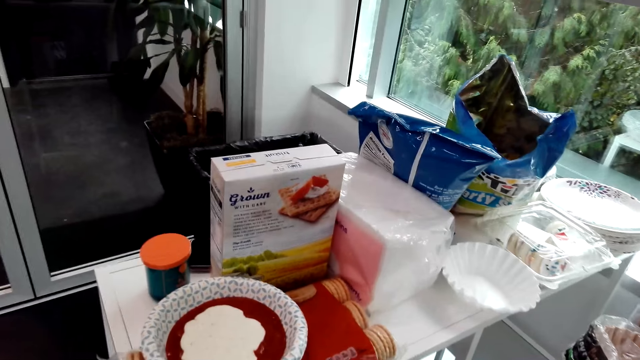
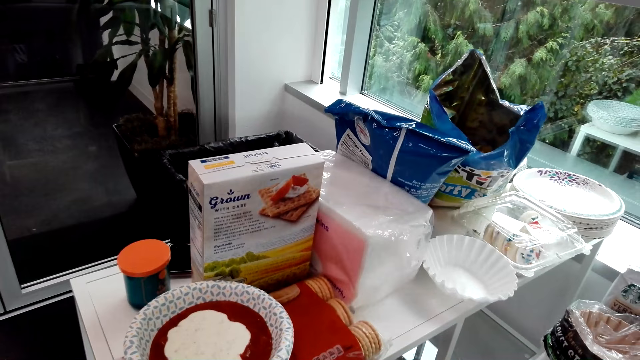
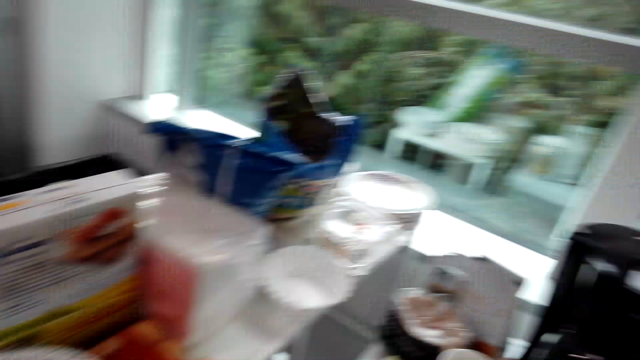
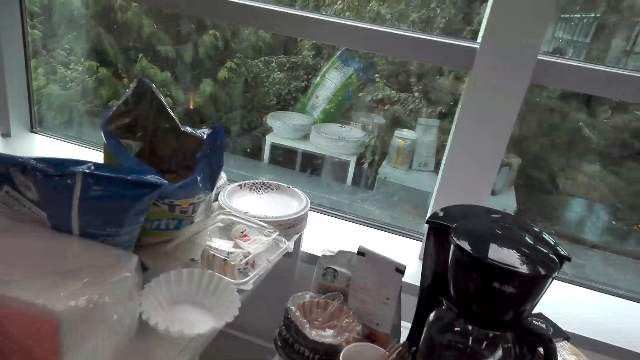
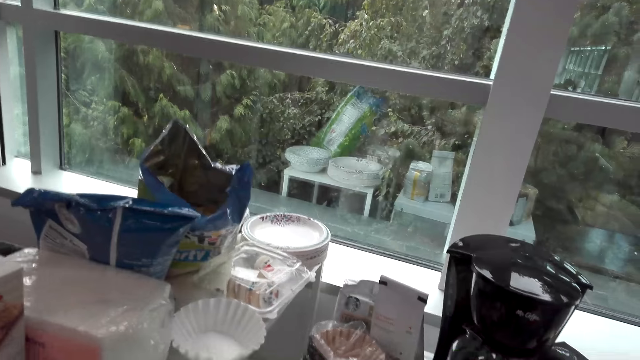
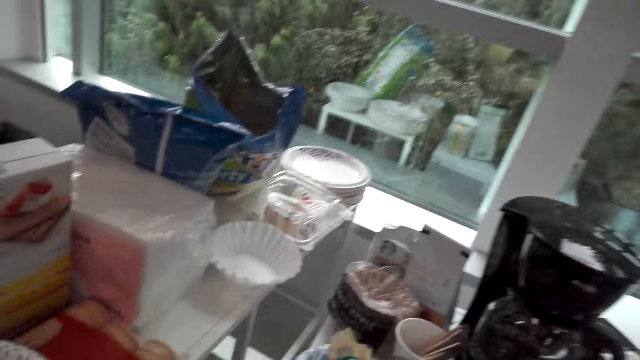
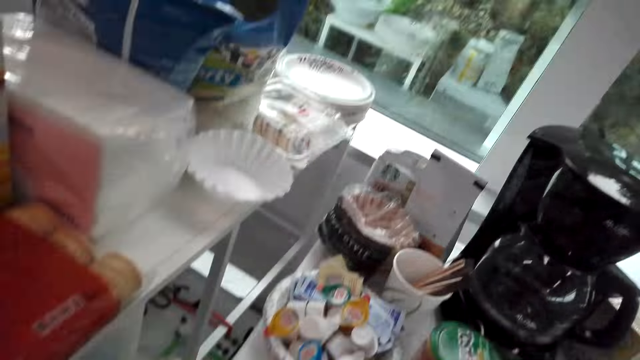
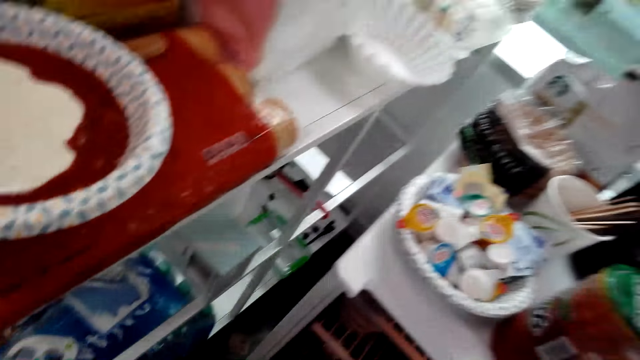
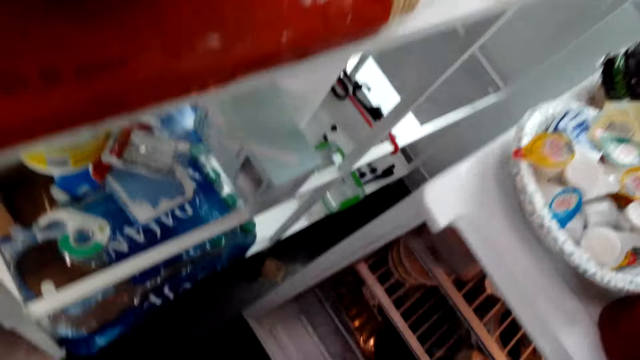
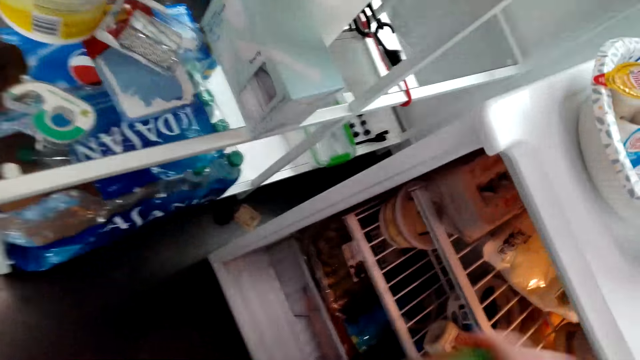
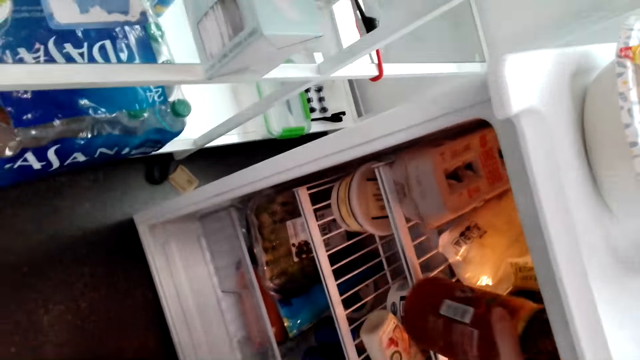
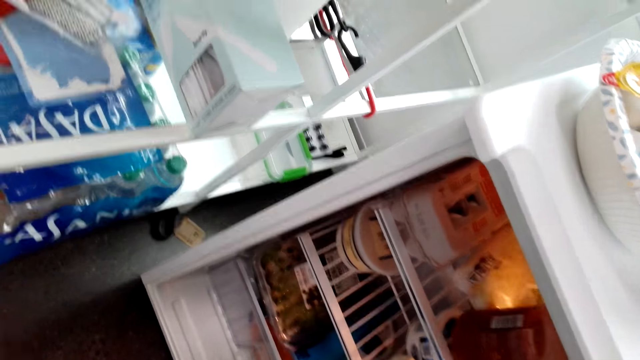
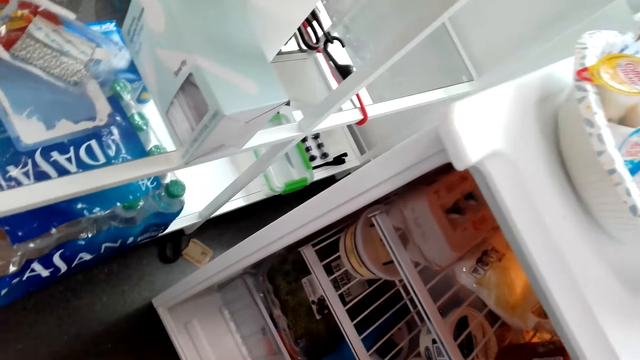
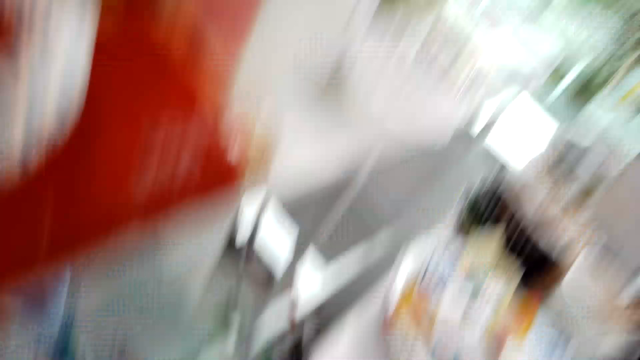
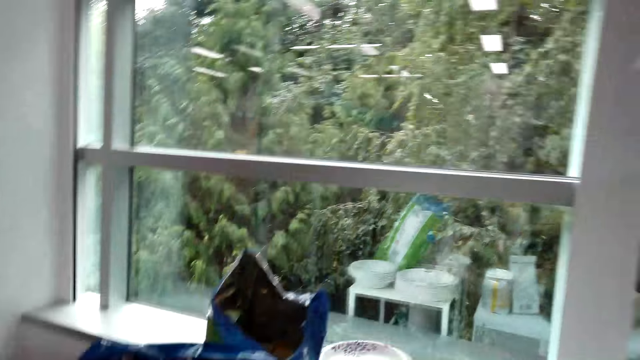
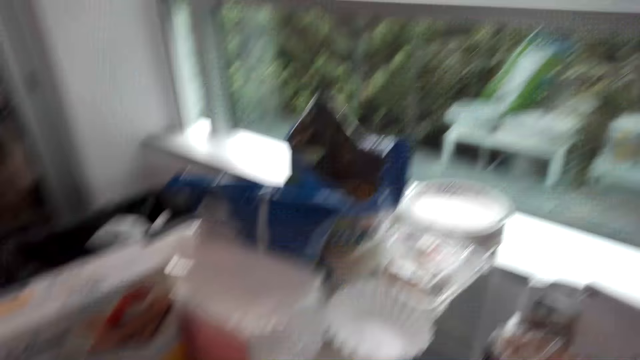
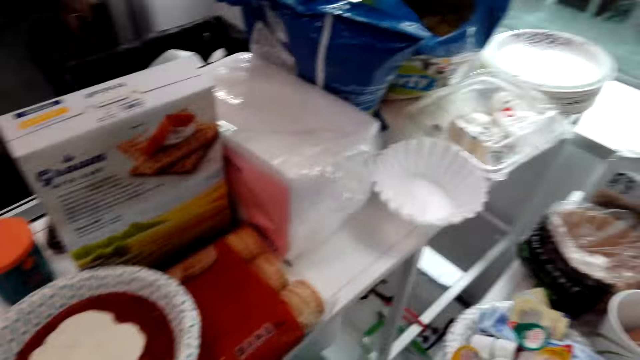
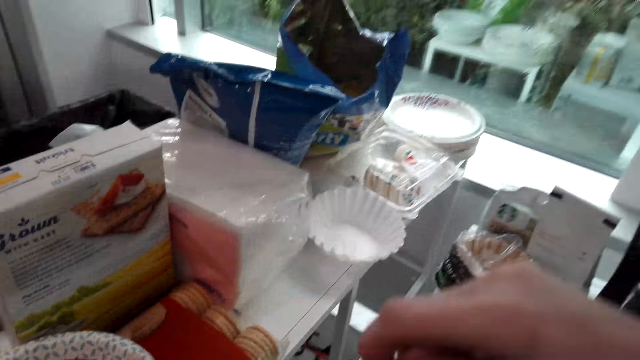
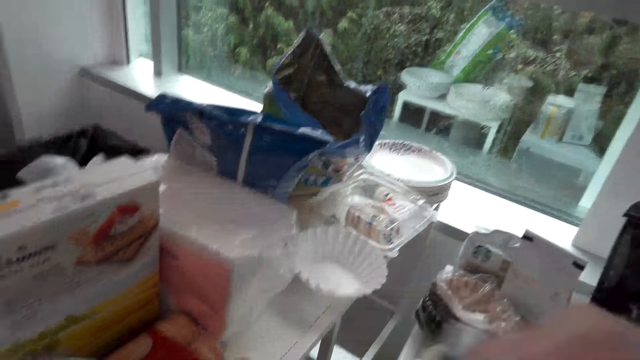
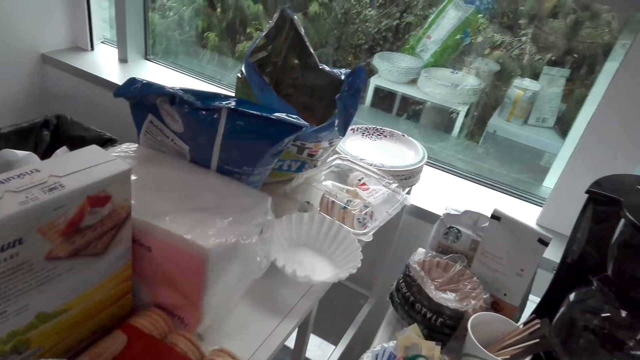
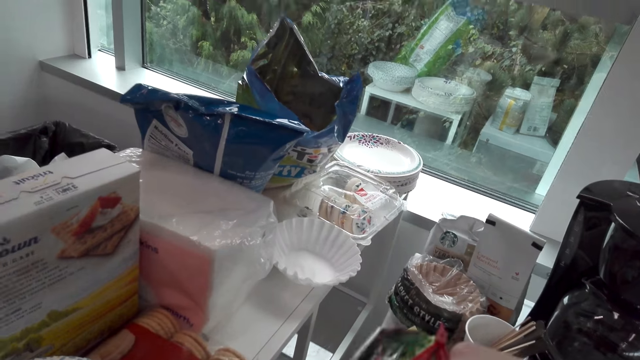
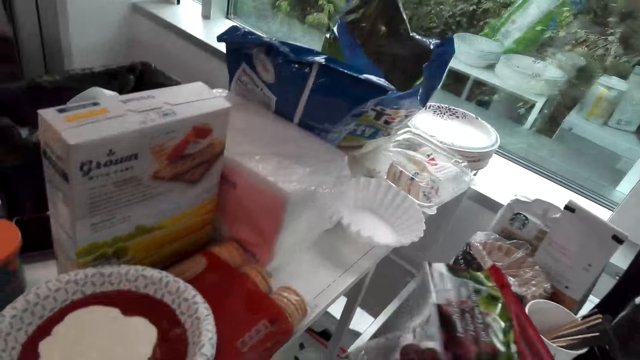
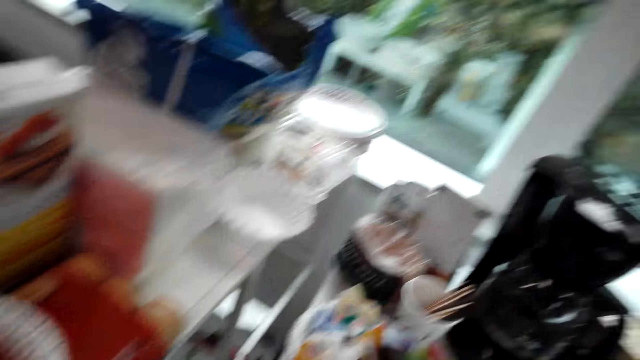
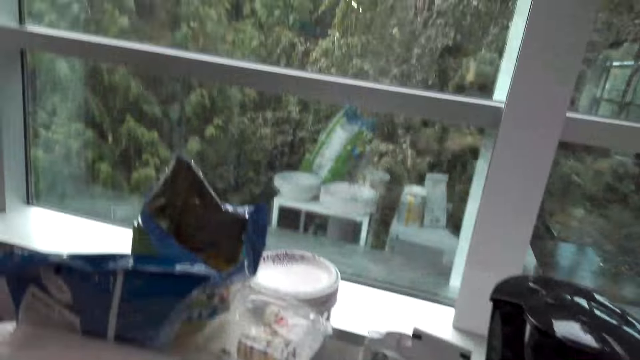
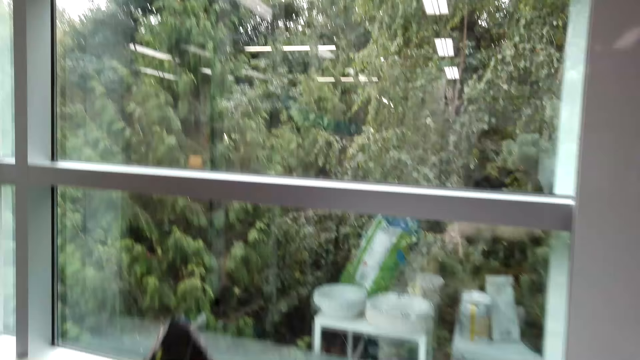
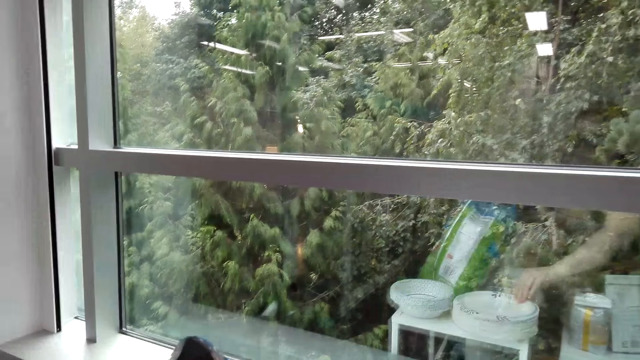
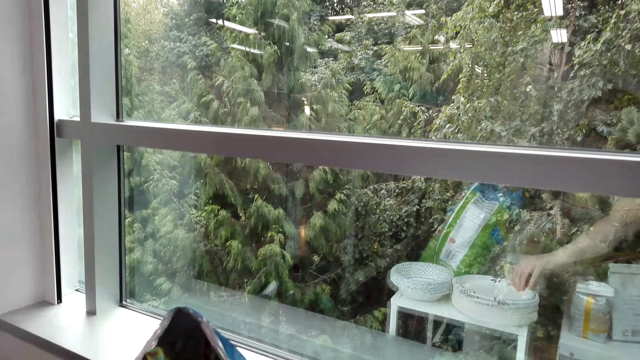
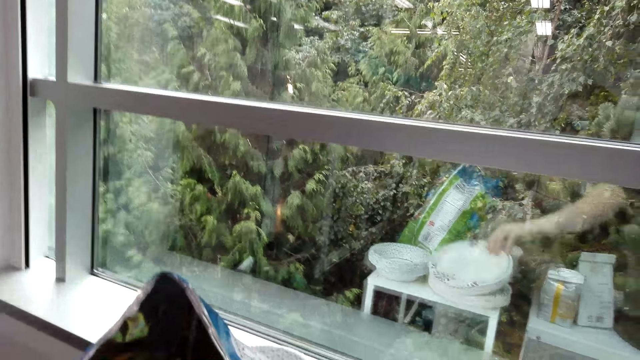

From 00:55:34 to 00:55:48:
The camera wearer does something. They drop the bottle in the fridge. They do something. They look around. They pick up the sachet.

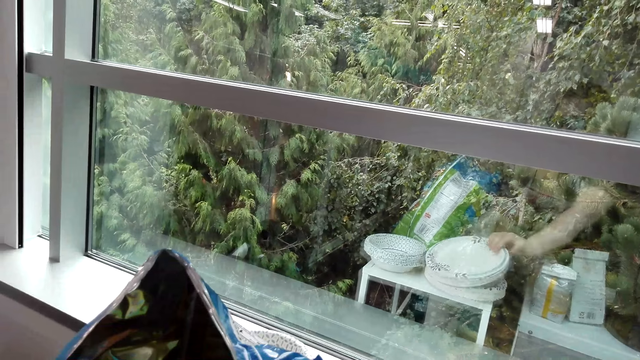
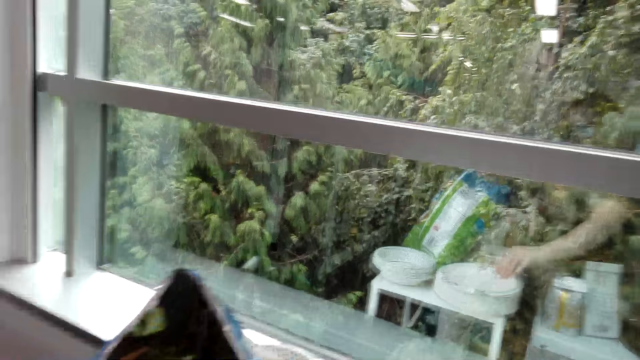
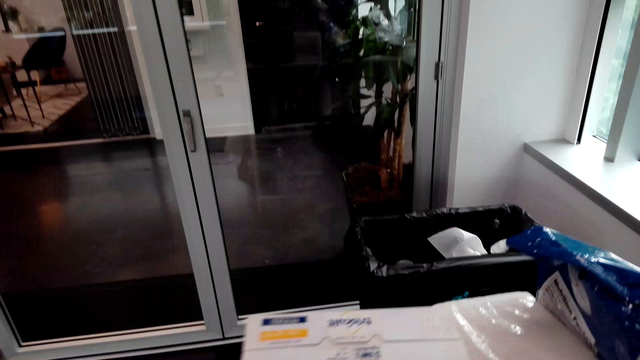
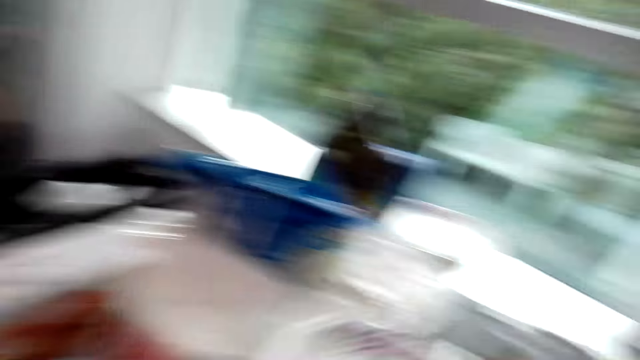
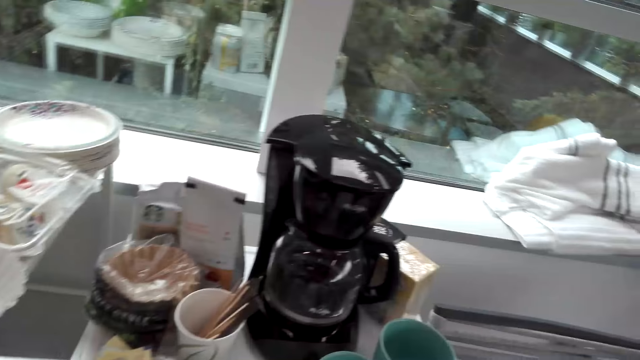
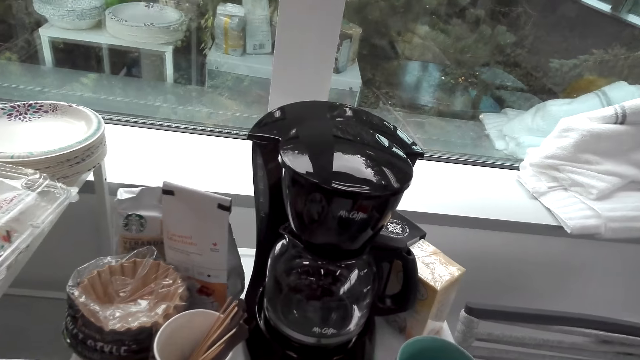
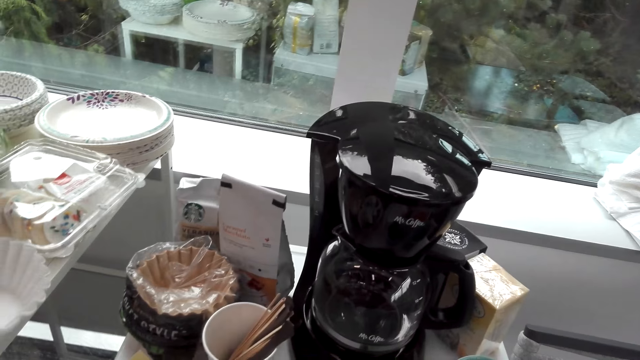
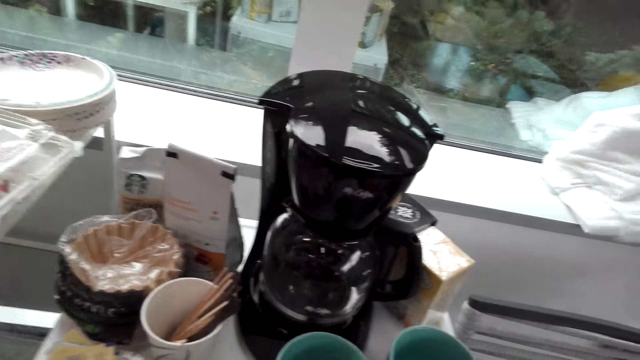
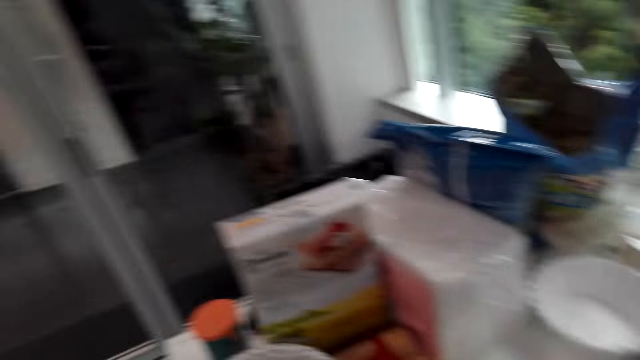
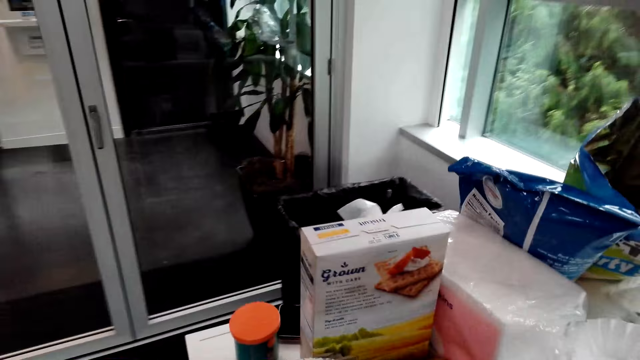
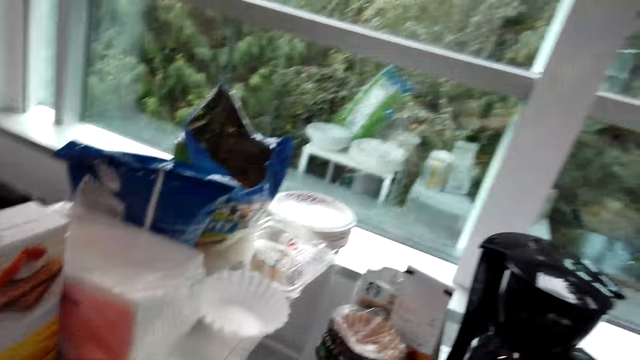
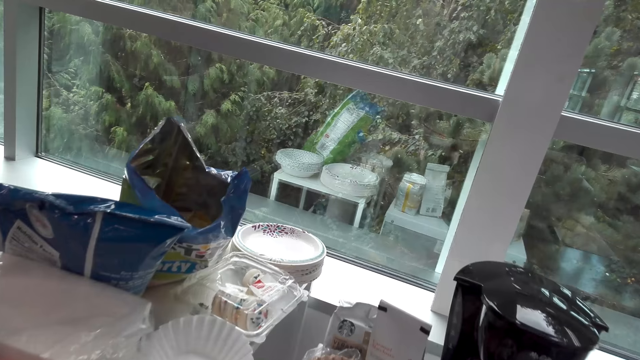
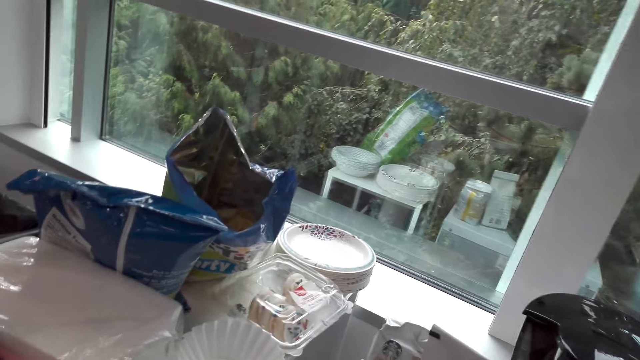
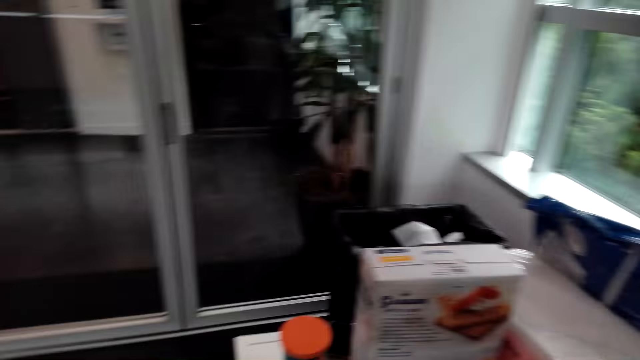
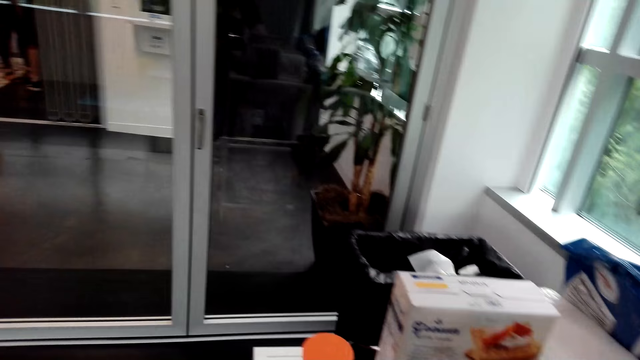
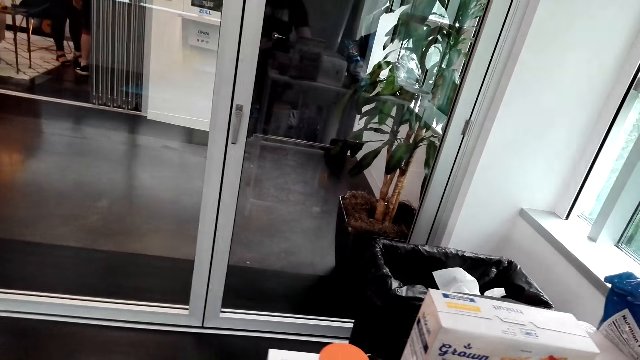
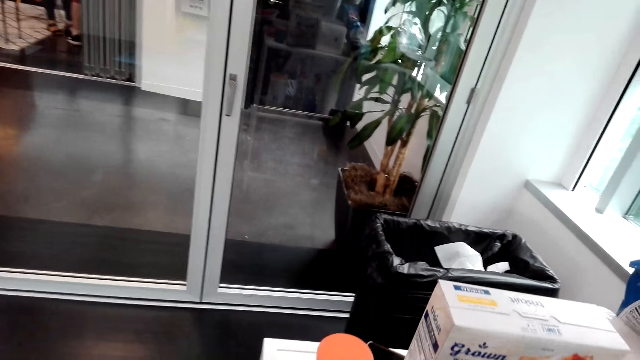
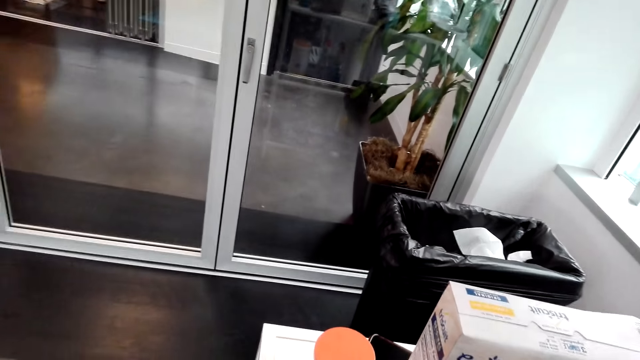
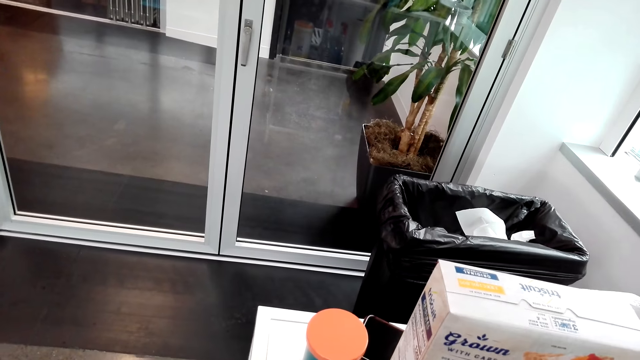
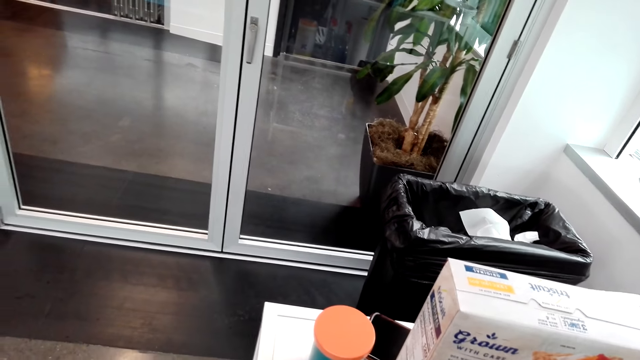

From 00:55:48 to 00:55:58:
The camera wearer picks up the plate. They hold the plate. They look around. They do something. They look around. They walk around the house. They do something.
